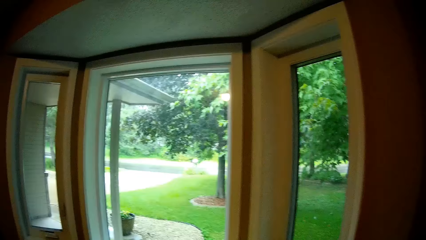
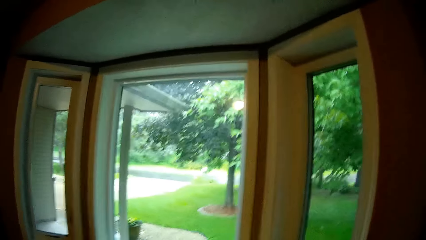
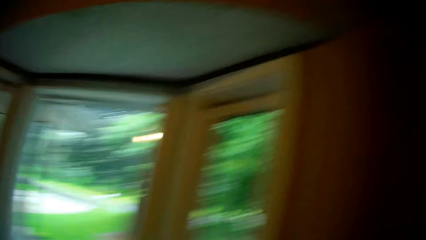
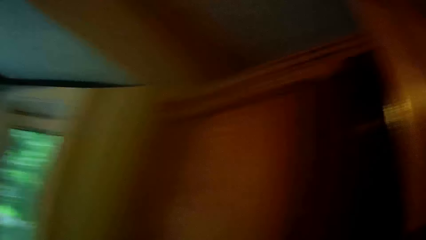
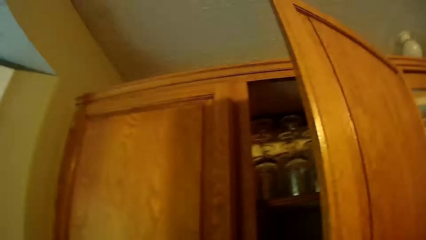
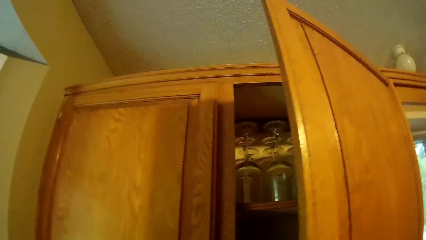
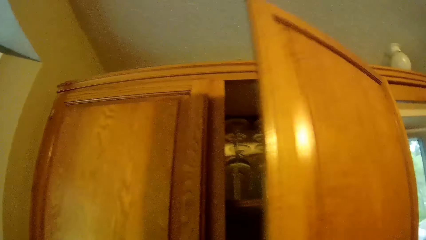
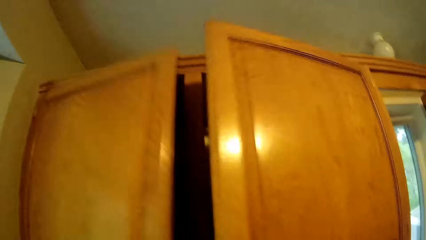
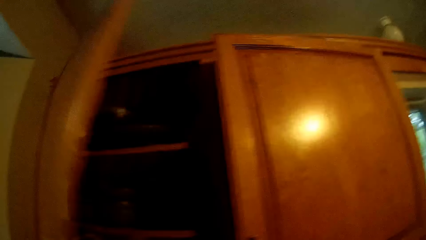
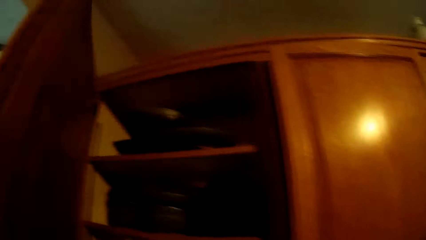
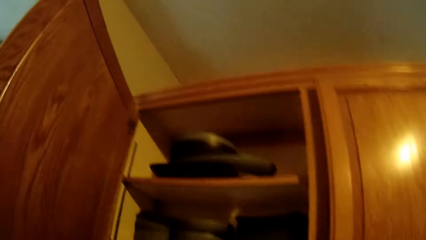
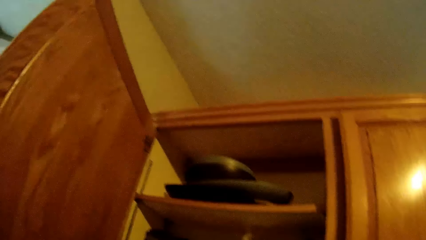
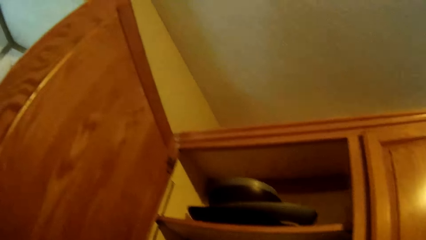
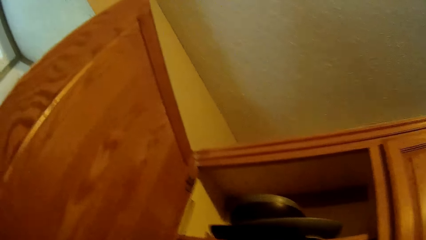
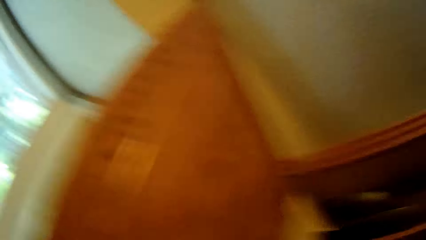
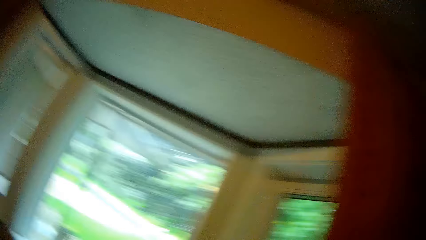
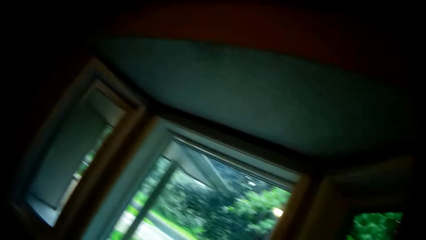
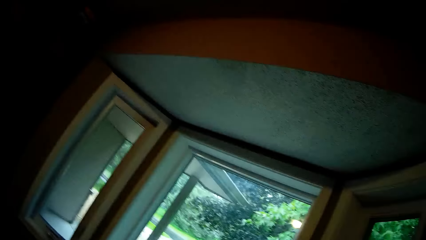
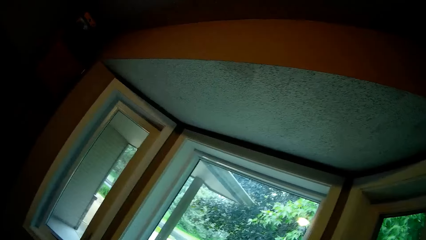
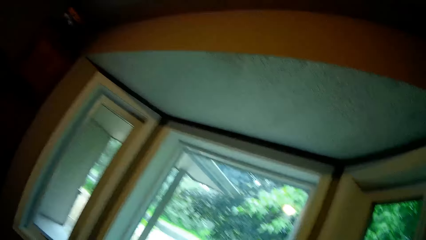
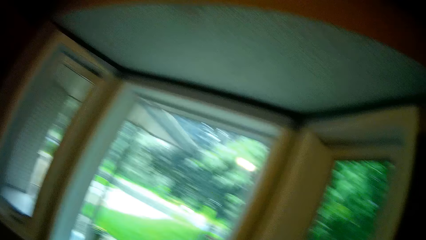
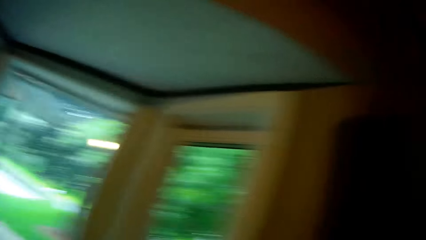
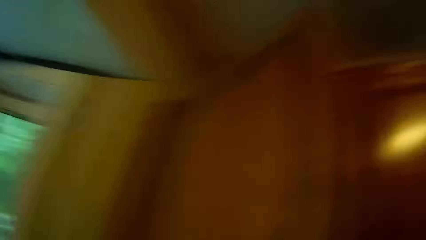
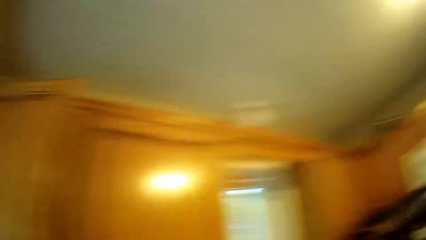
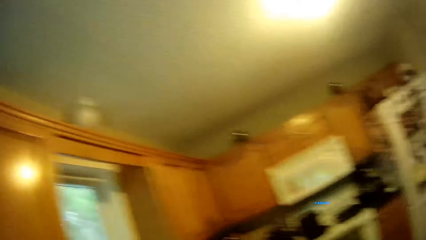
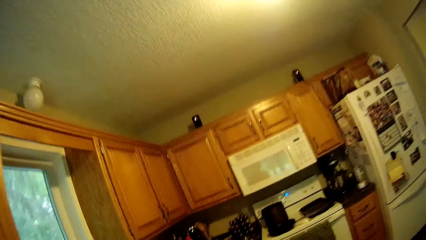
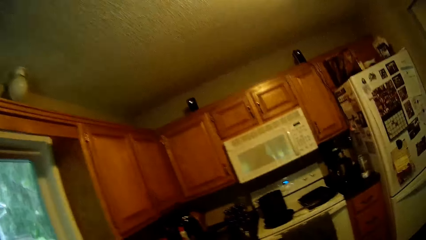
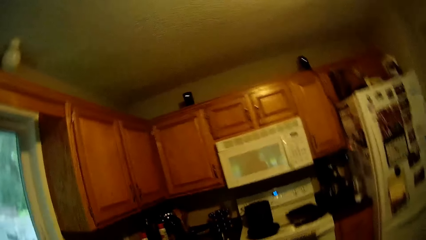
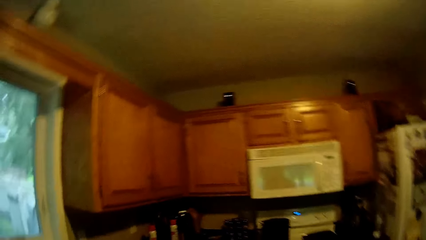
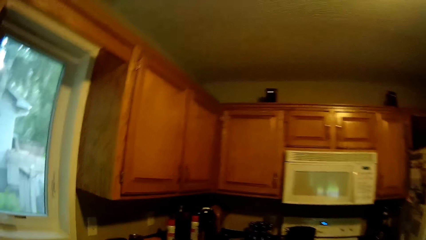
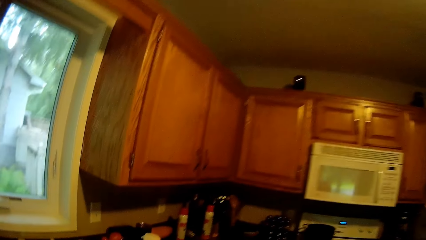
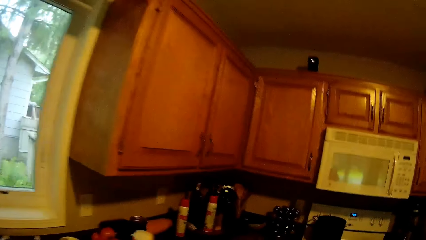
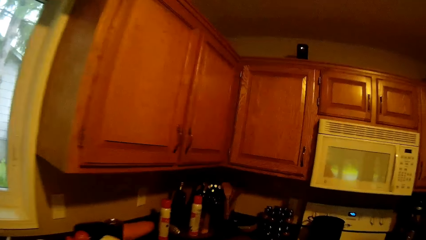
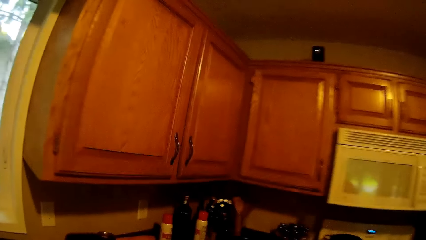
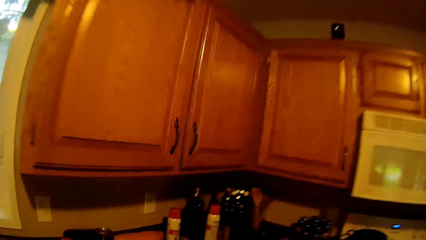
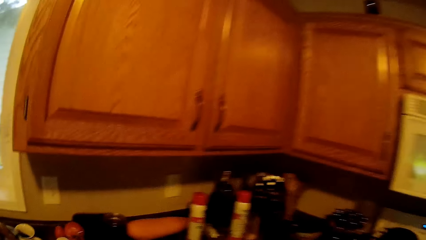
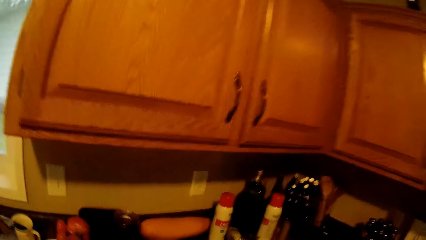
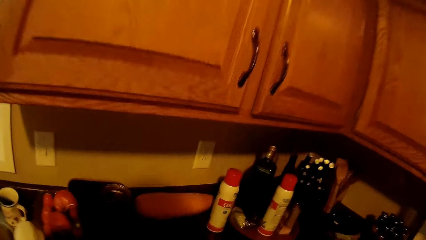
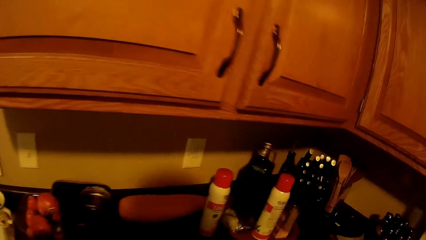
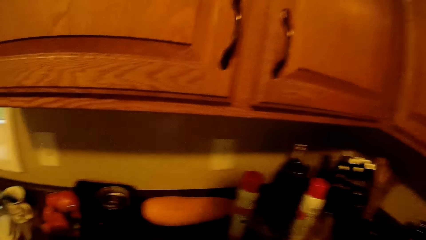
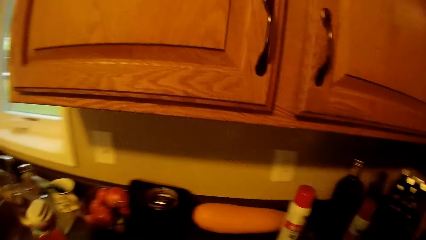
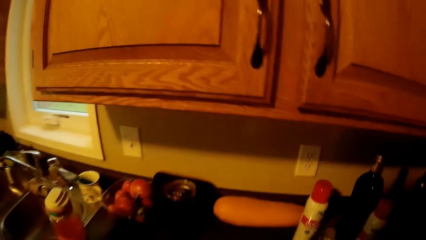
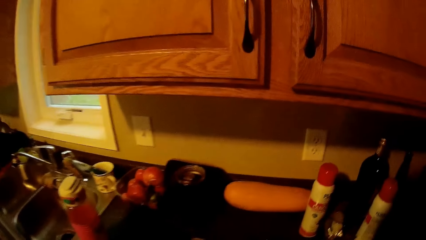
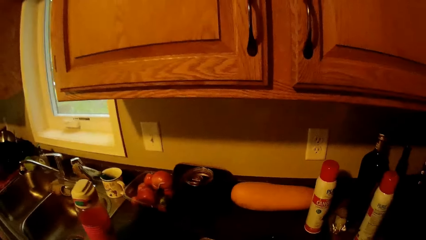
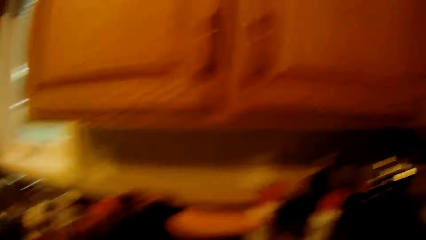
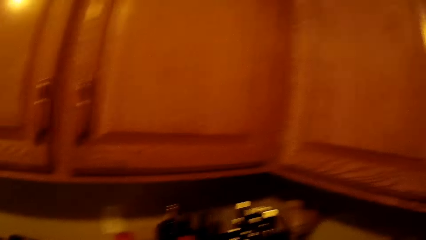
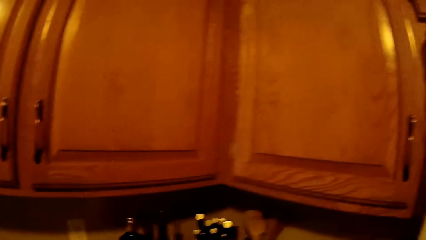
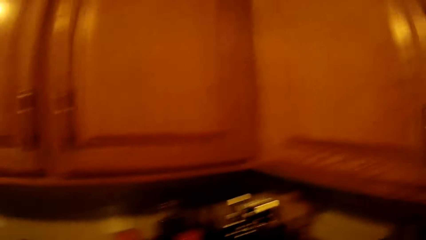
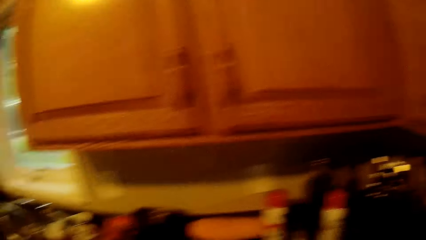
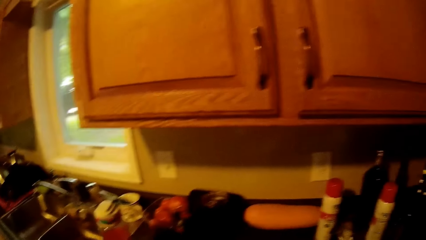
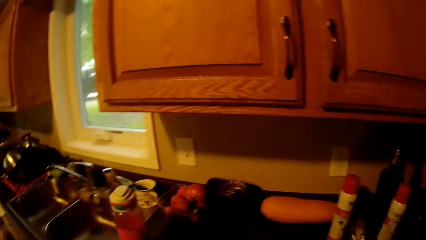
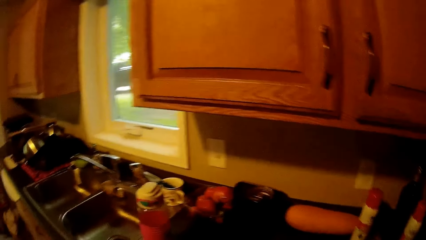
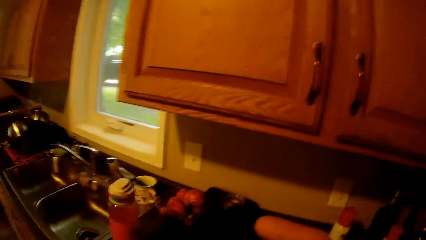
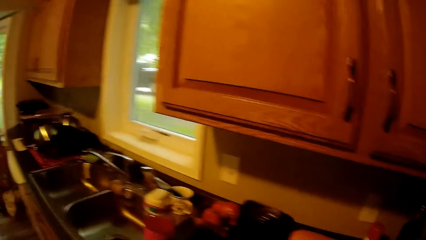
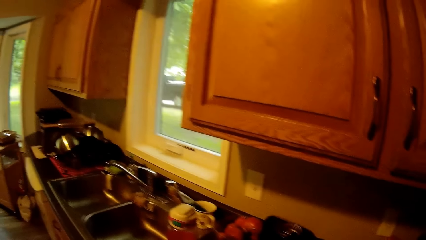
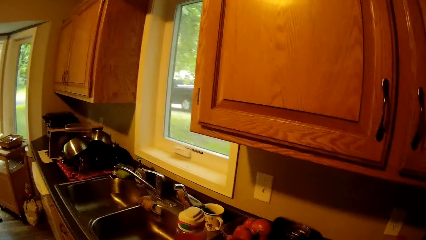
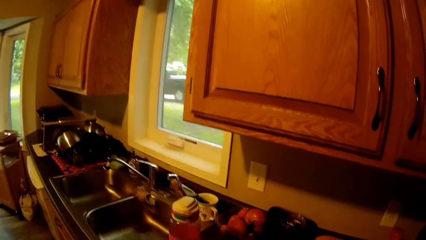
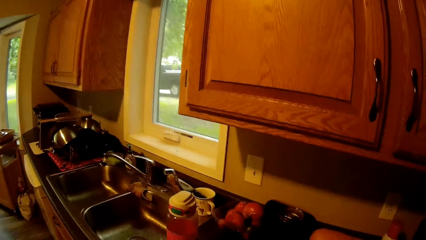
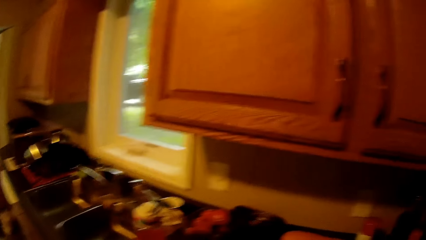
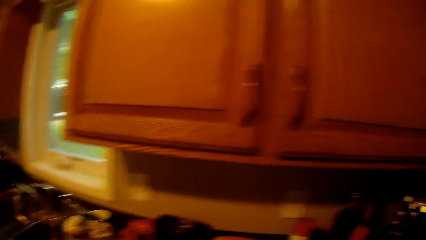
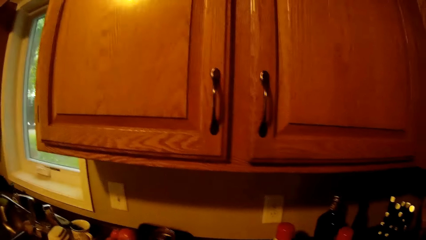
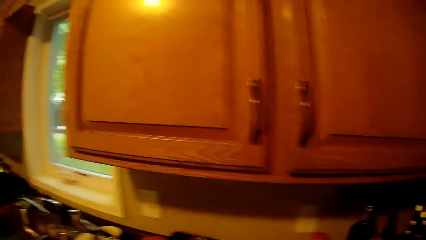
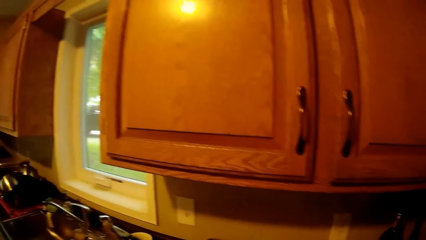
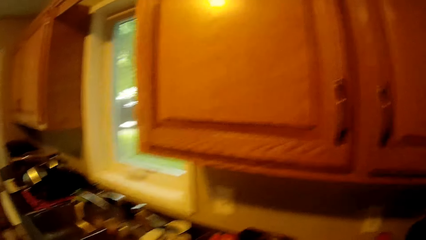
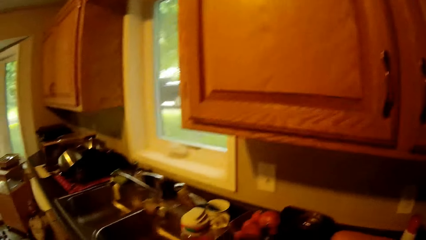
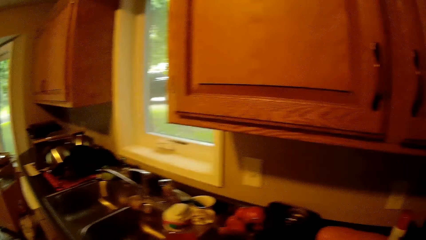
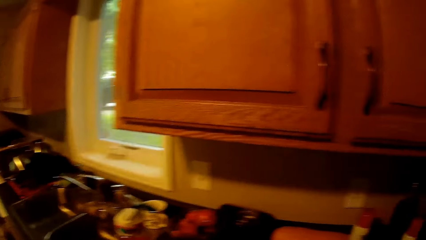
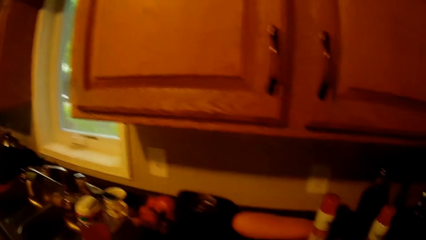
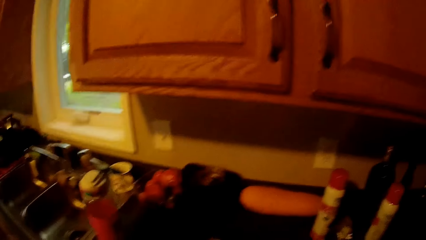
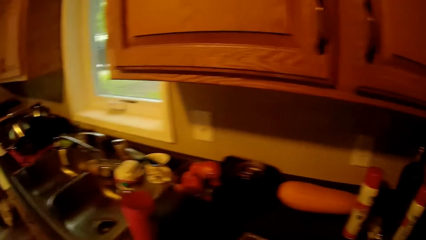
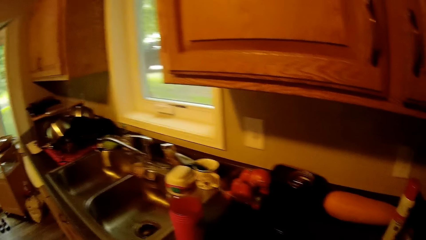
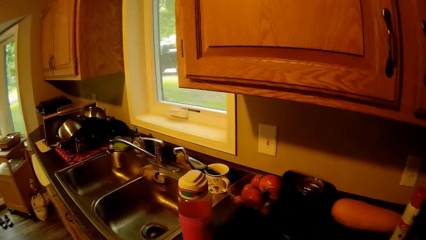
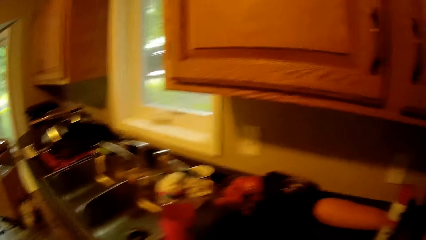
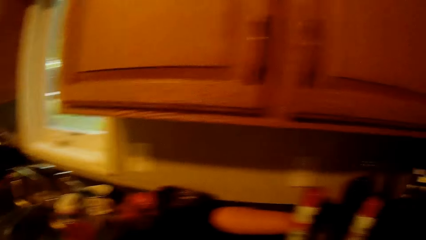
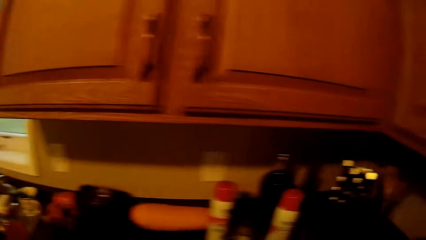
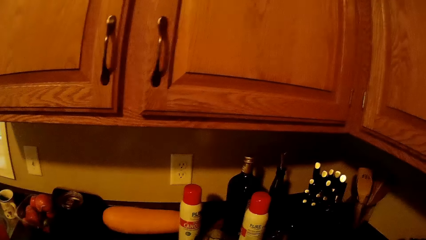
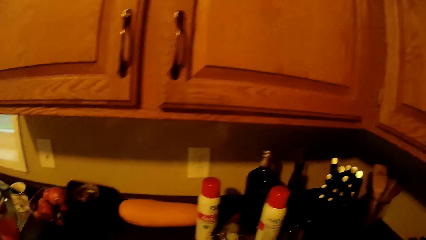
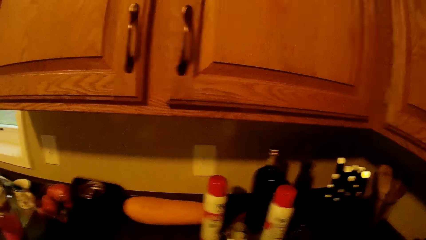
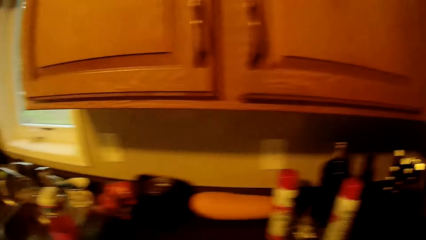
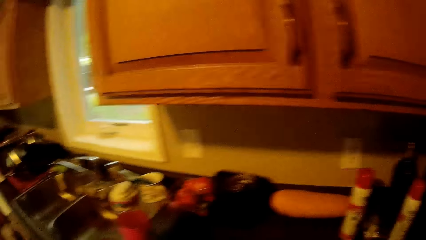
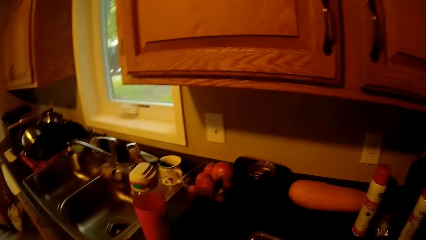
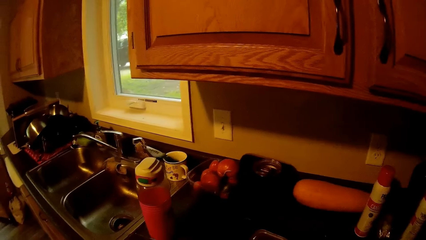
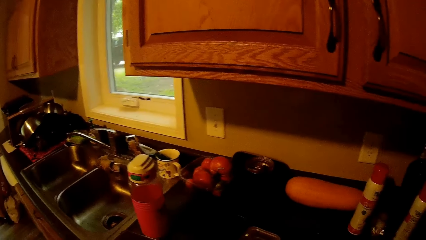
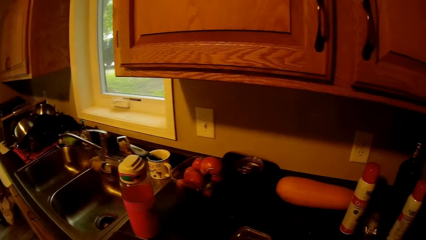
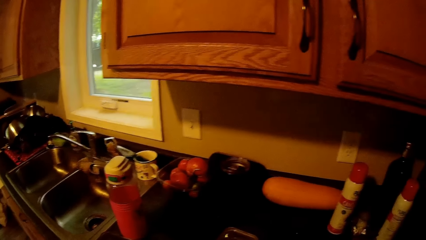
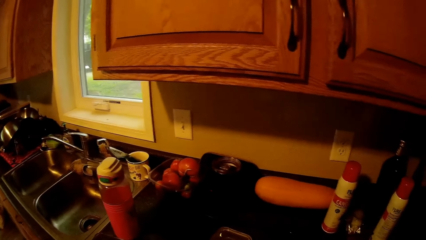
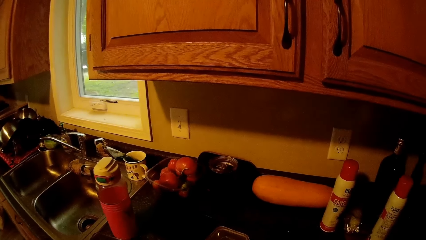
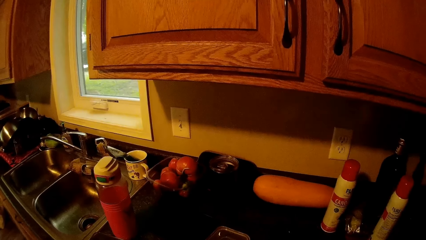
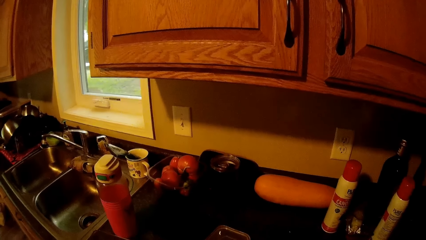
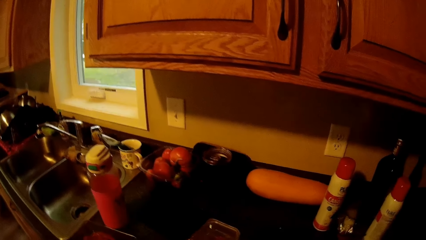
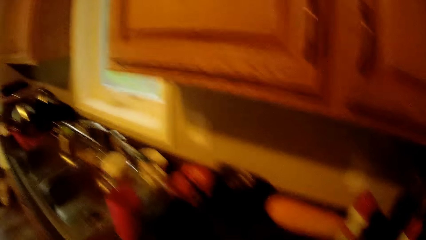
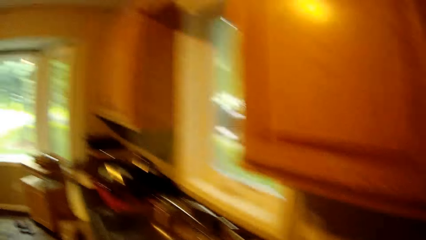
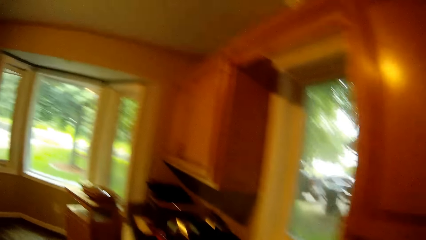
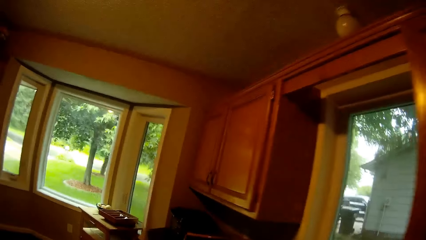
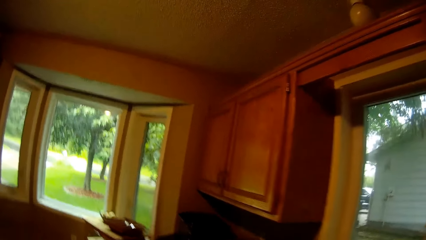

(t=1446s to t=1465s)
The camera wearer opens the kitchen cabinet or cupboard. They walk around the kitchen, move away from the cupboard and look around the slab area.
